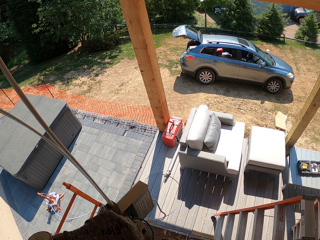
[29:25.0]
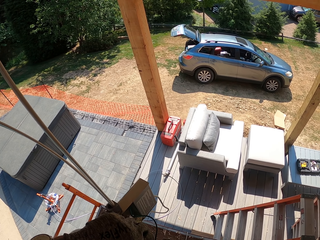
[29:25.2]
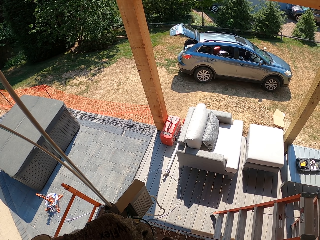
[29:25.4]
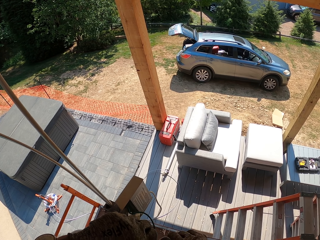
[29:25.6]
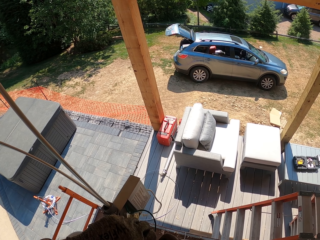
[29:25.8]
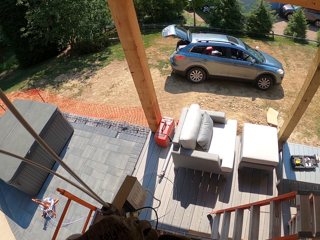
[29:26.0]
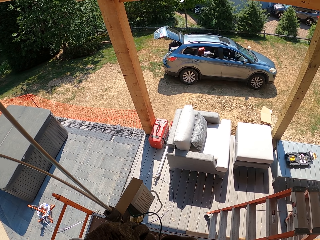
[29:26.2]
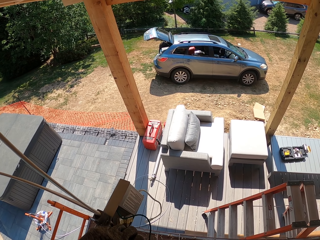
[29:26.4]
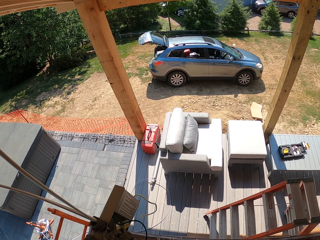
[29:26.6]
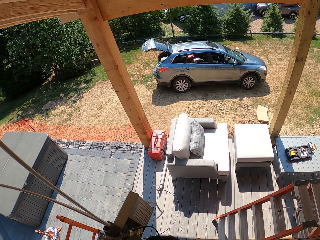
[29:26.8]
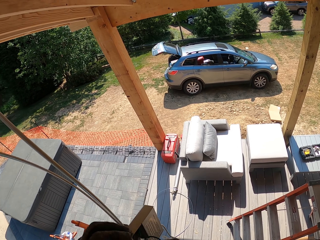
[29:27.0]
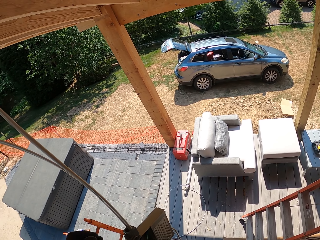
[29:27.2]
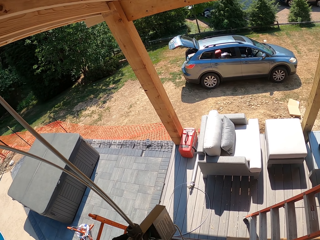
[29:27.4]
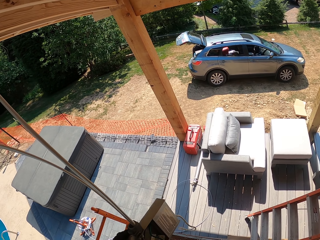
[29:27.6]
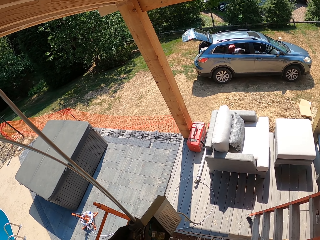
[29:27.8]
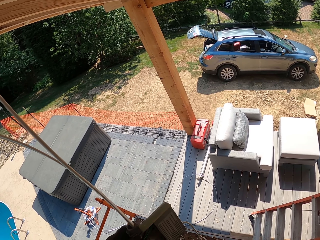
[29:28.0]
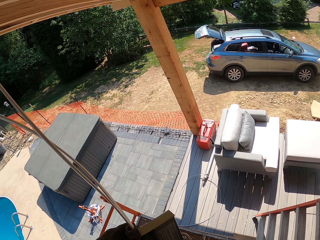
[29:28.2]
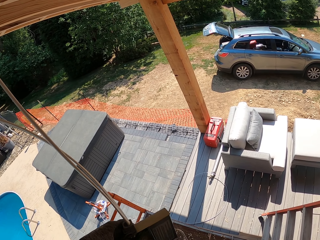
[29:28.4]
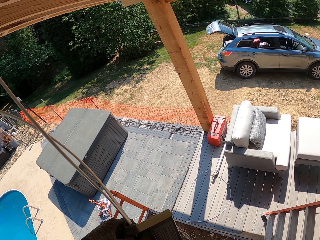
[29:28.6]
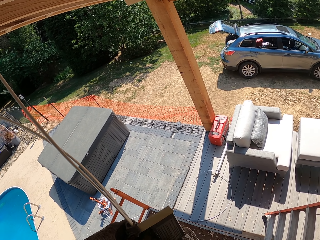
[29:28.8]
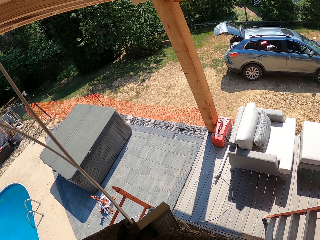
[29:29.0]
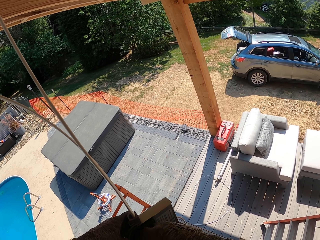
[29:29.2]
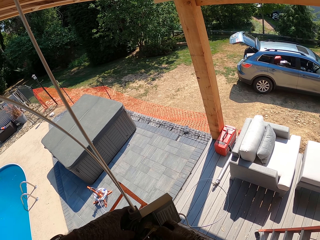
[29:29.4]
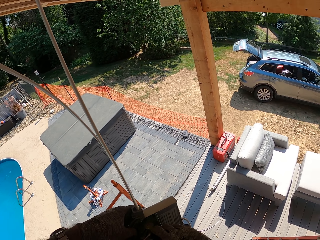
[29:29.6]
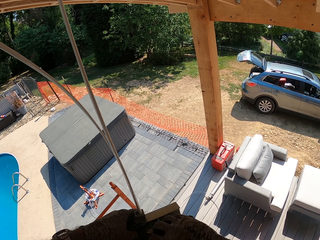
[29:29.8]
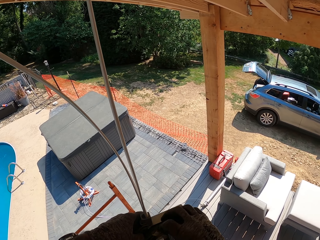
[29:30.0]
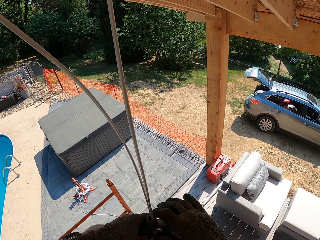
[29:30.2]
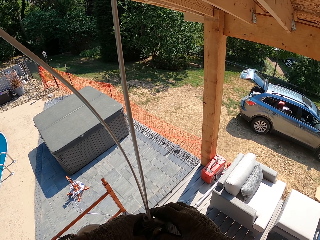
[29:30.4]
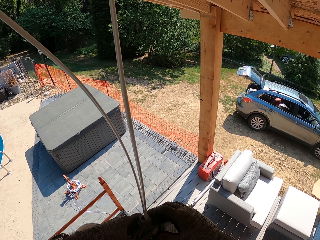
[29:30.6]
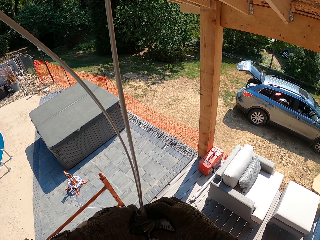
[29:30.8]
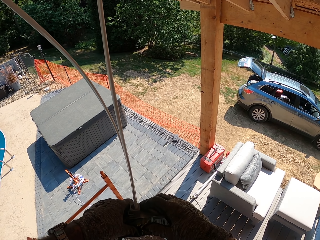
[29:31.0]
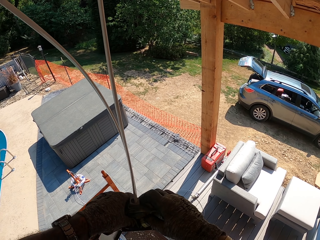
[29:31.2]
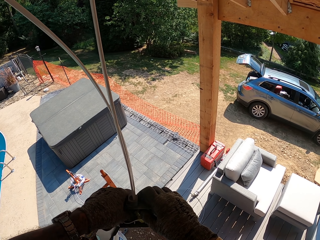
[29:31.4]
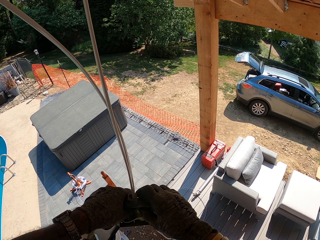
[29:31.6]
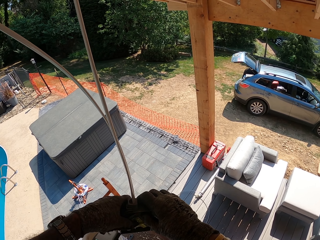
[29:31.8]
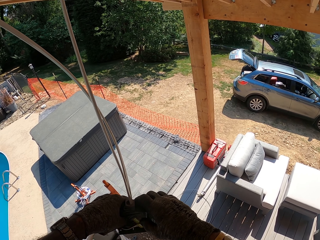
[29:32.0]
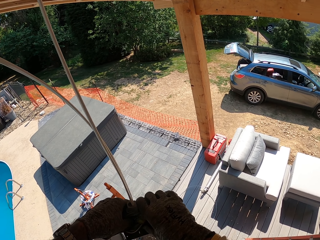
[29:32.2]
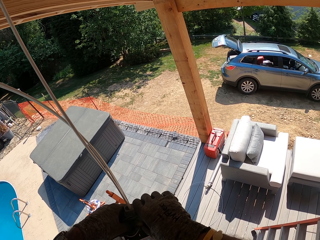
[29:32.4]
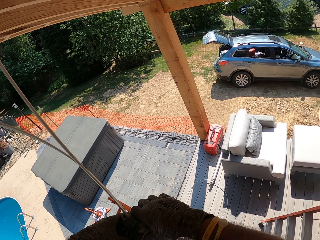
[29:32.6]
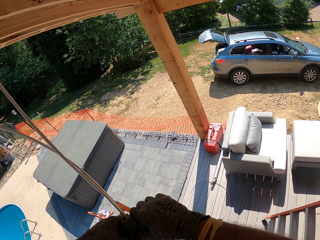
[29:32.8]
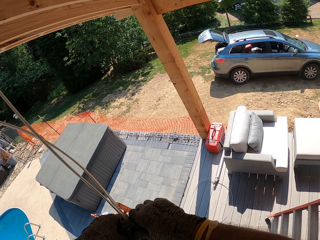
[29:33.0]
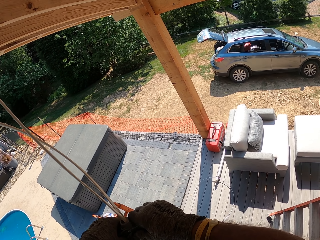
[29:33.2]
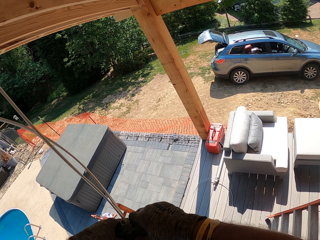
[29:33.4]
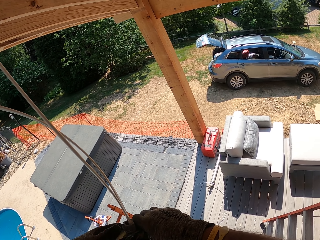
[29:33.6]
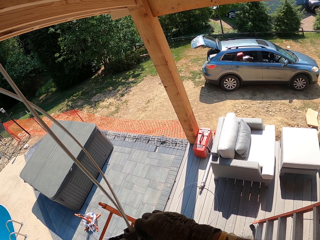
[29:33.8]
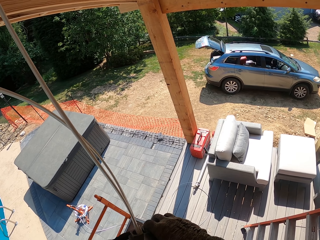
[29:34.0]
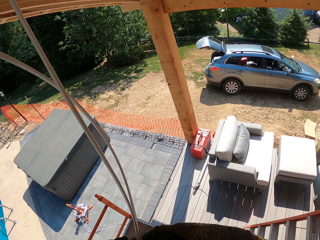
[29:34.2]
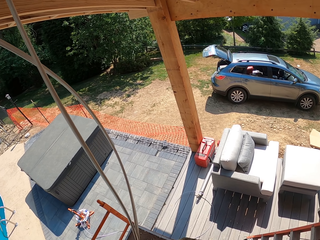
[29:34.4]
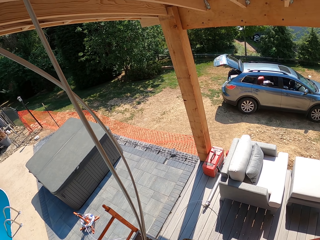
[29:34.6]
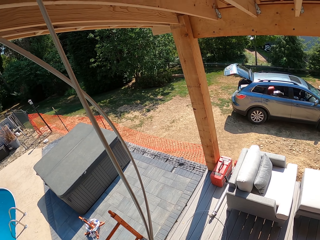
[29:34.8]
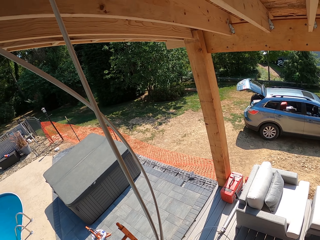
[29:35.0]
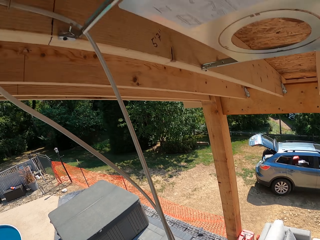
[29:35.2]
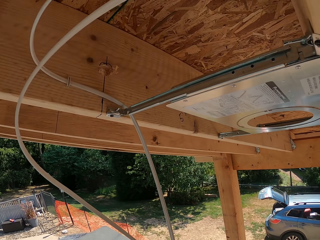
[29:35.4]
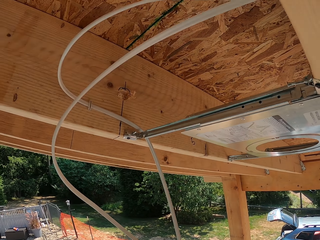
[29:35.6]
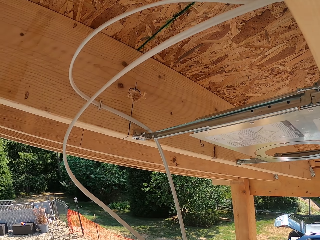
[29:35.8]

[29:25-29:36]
The camera wearer tightens a cable clip.

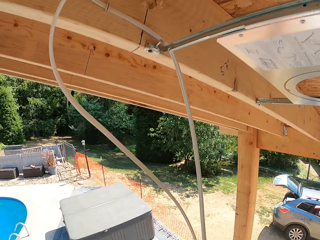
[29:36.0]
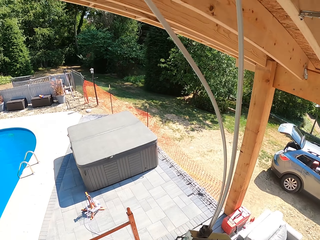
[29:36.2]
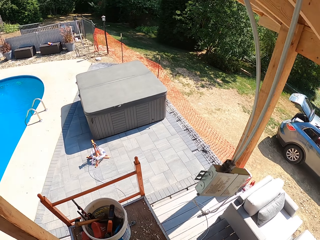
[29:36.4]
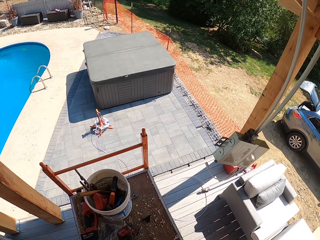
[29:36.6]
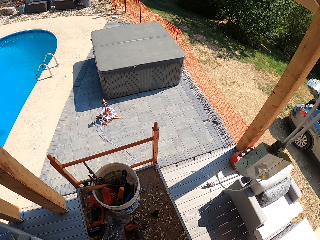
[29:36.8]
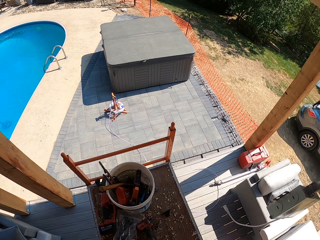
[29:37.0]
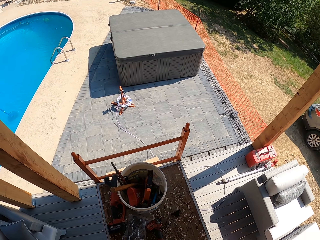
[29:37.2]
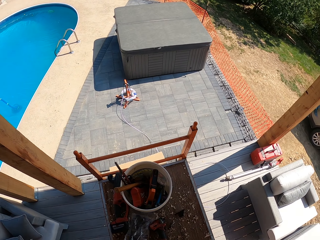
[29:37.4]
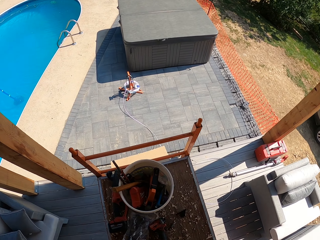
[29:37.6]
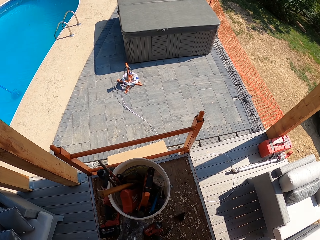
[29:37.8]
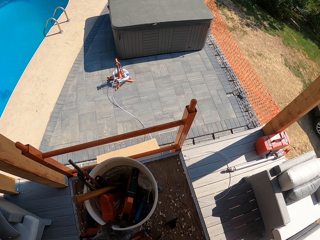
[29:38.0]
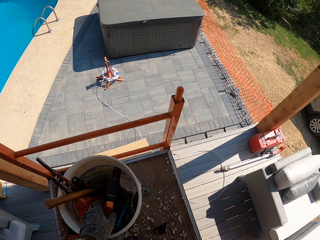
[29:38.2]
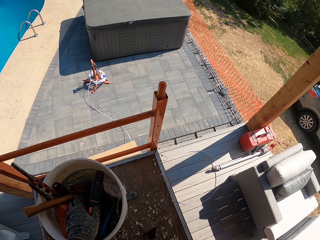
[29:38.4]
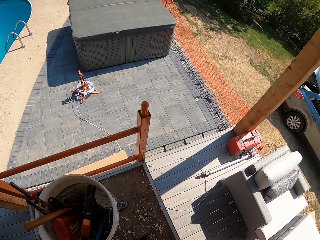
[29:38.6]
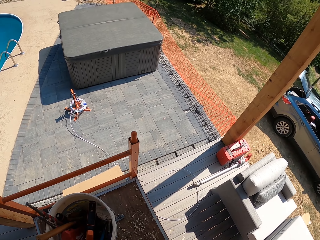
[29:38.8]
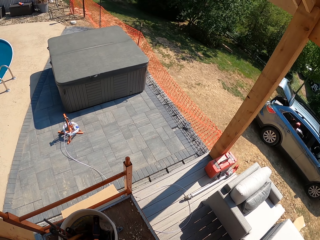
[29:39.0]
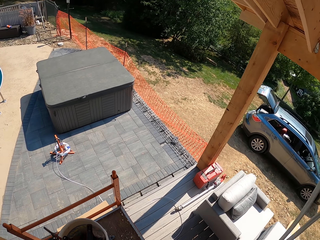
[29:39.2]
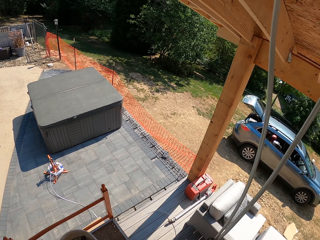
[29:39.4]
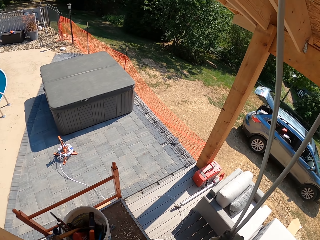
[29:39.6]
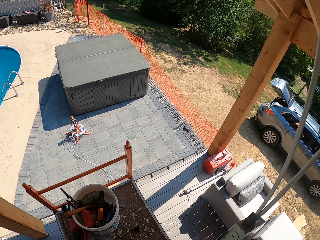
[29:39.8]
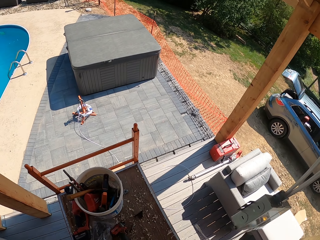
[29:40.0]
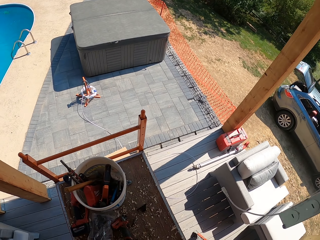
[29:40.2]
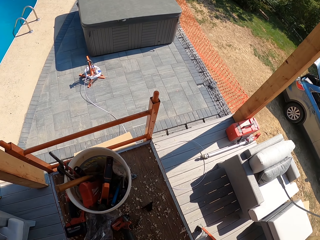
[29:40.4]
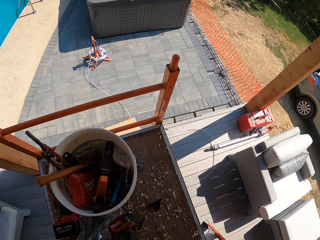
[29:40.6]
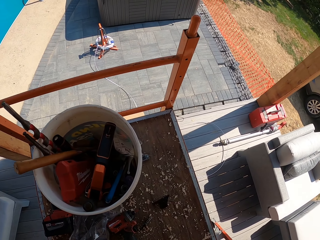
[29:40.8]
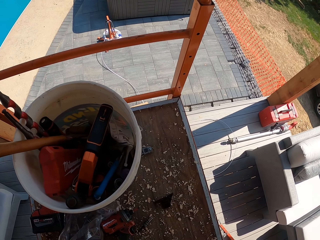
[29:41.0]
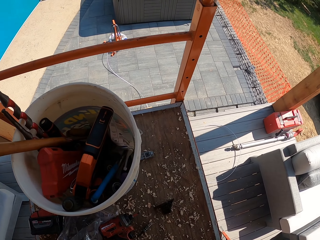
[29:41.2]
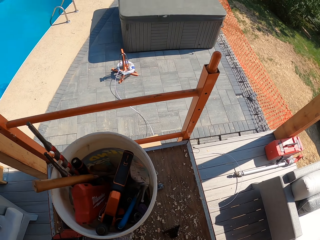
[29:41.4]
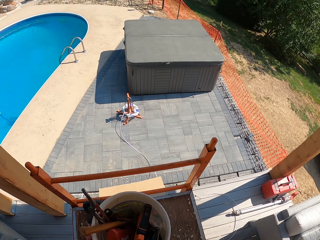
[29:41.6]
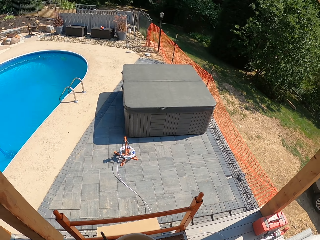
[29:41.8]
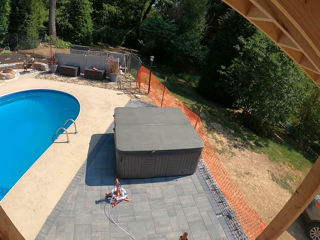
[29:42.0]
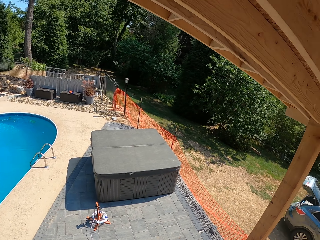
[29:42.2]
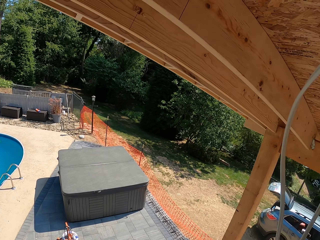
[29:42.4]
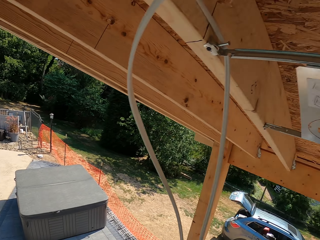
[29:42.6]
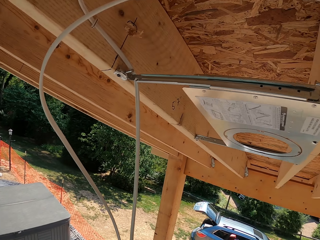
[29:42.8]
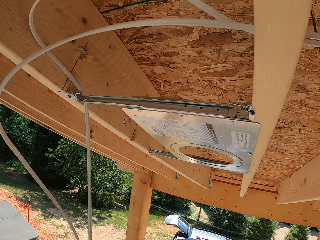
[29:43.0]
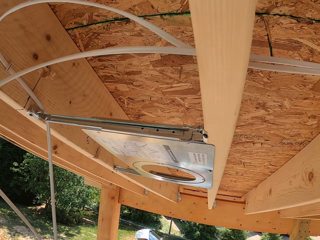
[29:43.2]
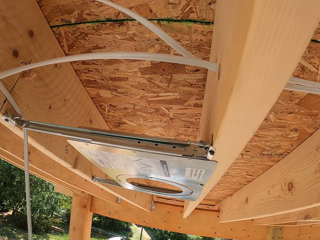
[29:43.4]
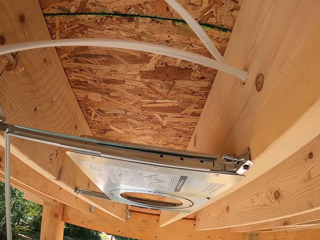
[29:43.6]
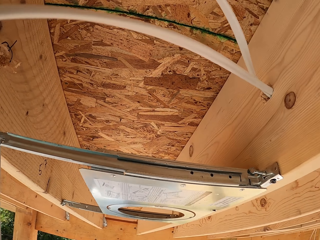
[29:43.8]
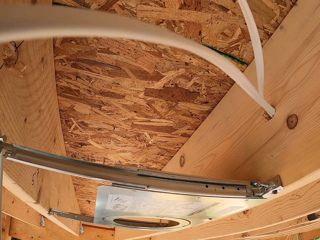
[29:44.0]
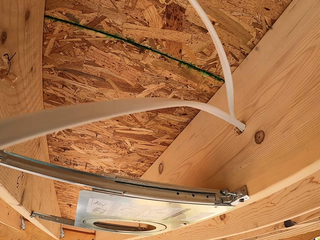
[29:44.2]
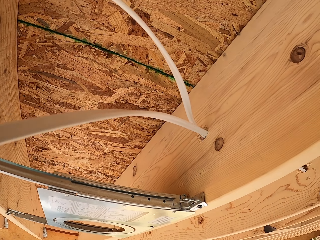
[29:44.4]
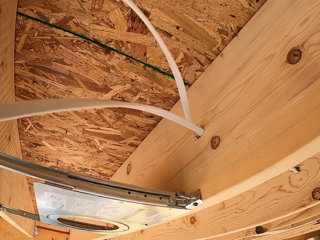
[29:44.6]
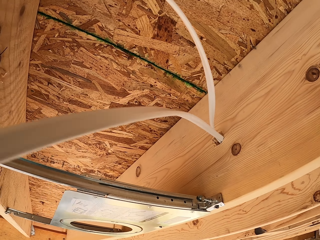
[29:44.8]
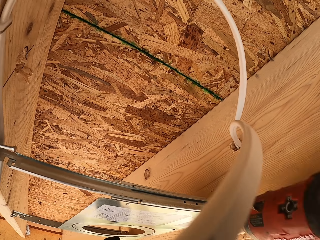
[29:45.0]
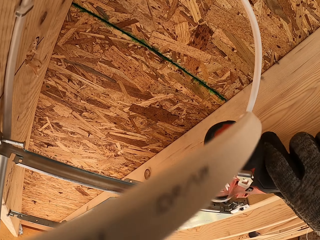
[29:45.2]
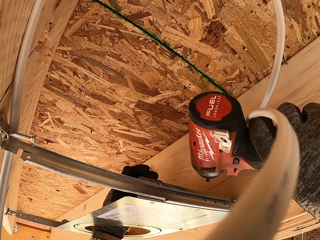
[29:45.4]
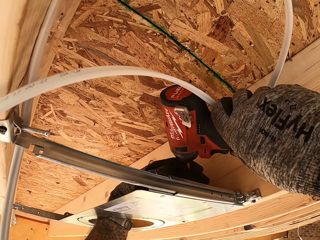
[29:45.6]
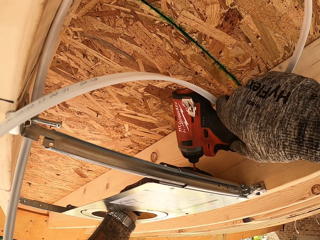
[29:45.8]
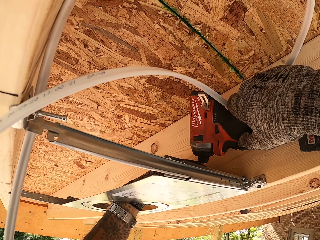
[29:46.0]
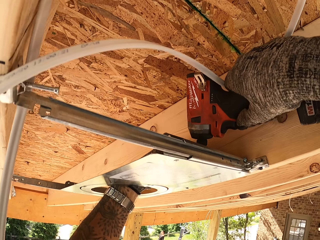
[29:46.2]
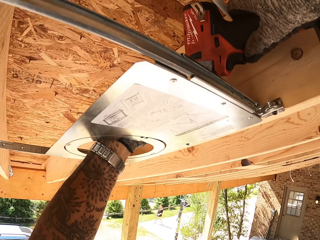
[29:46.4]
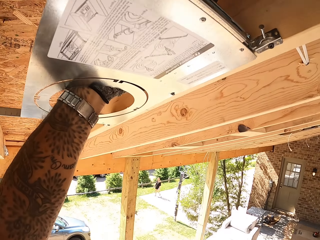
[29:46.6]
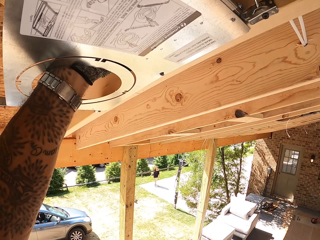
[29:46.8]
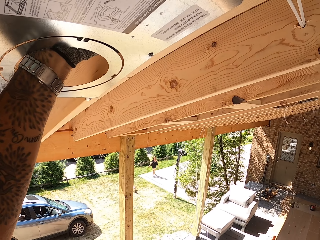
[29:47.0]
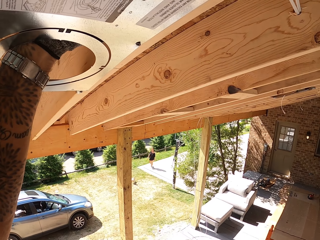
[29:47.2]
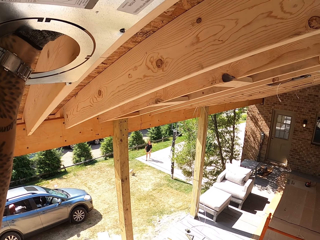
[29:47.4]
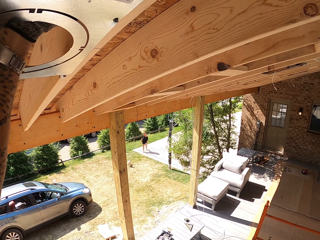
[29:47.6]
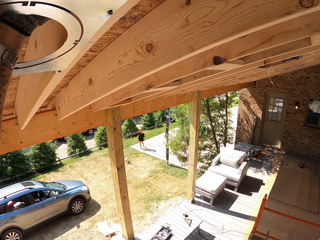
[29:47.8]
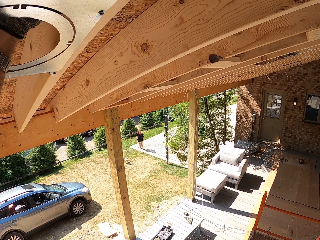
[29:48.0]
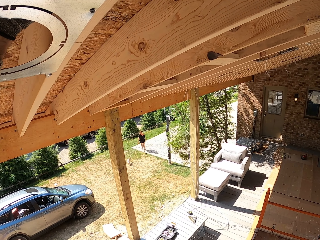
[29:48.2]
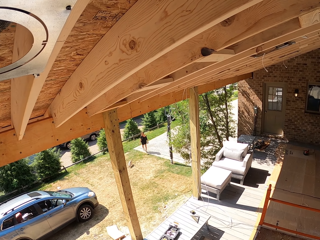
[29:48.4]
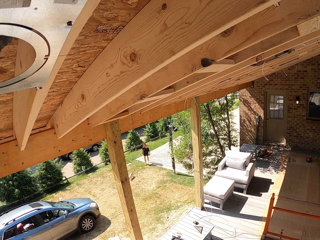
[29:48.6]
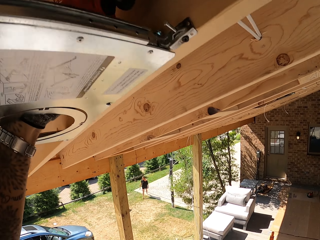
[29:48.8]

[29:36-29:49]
The camera wearer takes a drill gun. They hold the drill. They drill in the roof mount. A woman walks with the dog.
